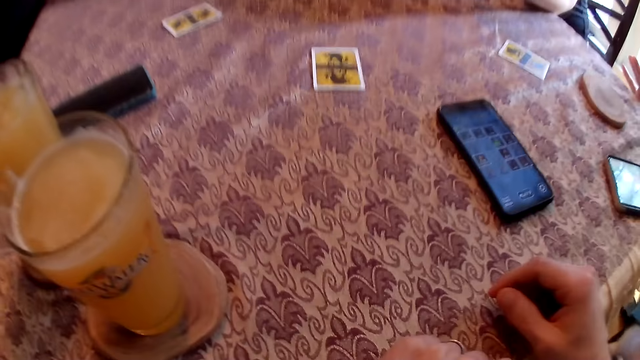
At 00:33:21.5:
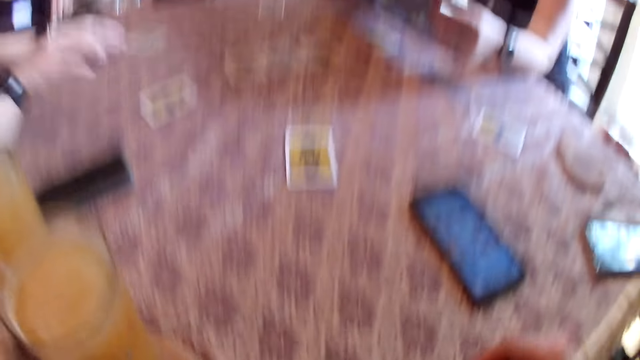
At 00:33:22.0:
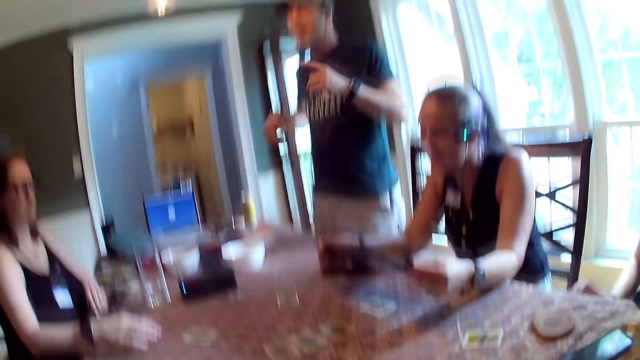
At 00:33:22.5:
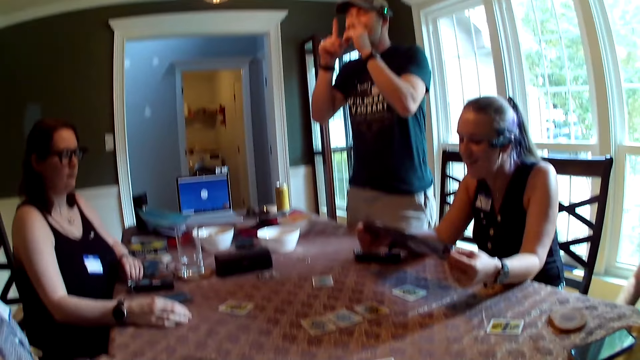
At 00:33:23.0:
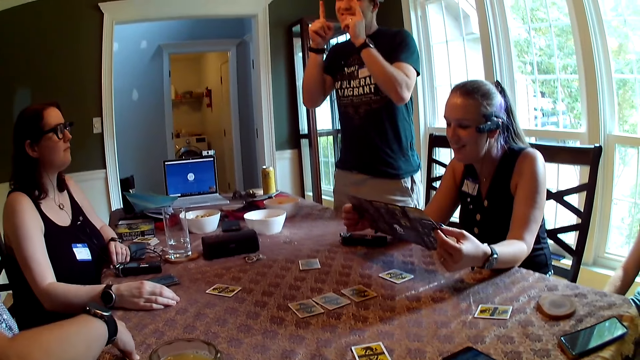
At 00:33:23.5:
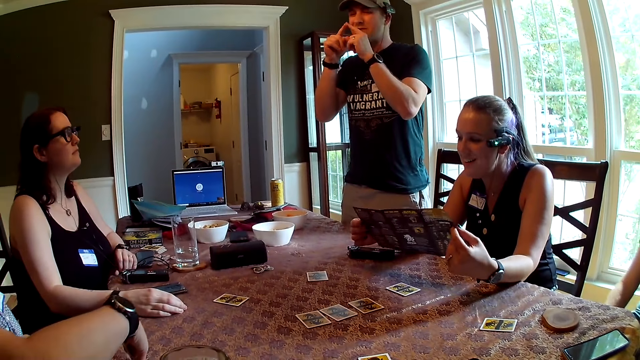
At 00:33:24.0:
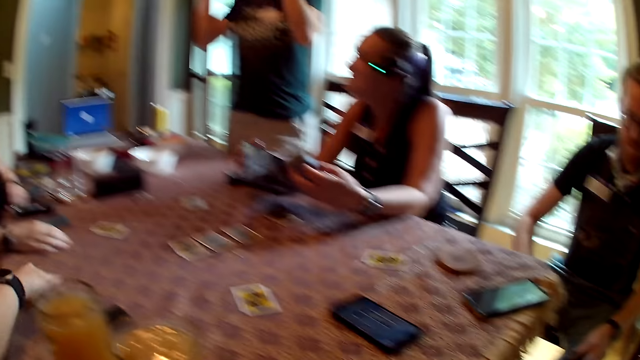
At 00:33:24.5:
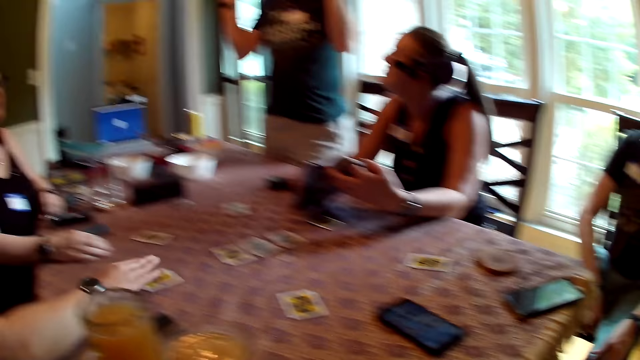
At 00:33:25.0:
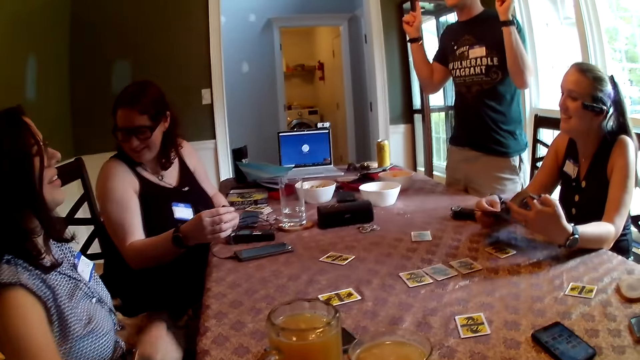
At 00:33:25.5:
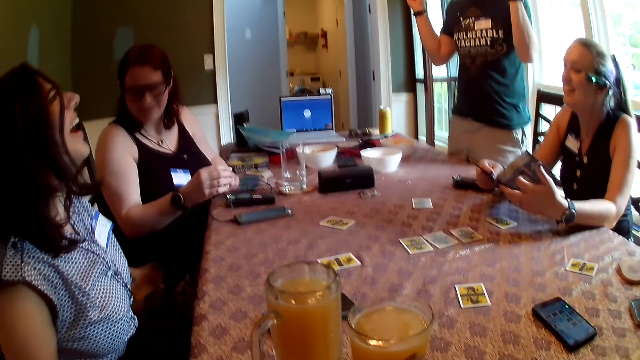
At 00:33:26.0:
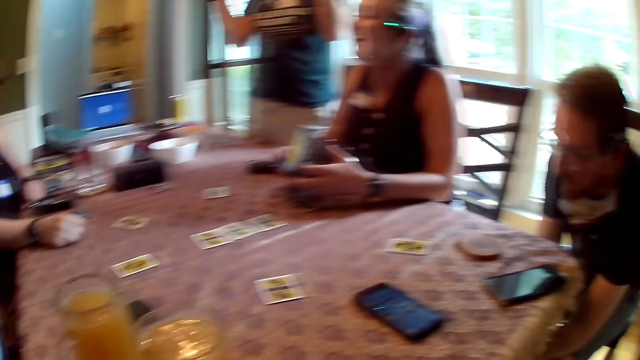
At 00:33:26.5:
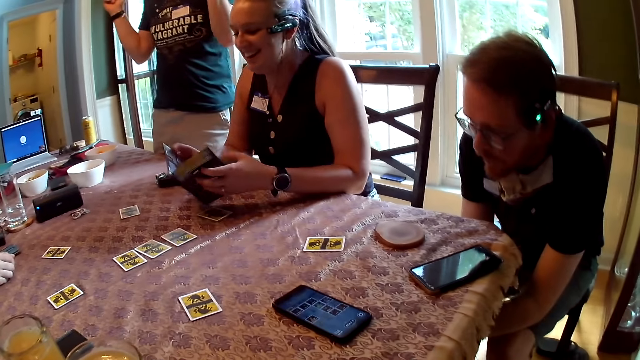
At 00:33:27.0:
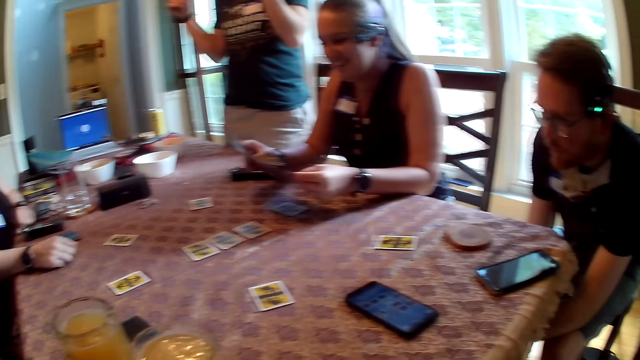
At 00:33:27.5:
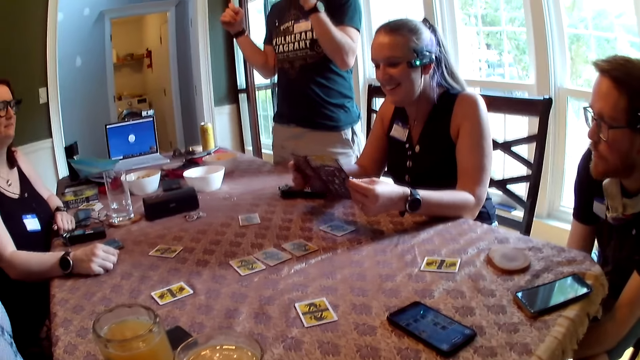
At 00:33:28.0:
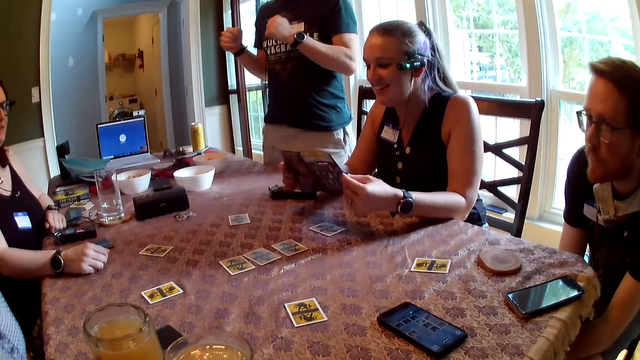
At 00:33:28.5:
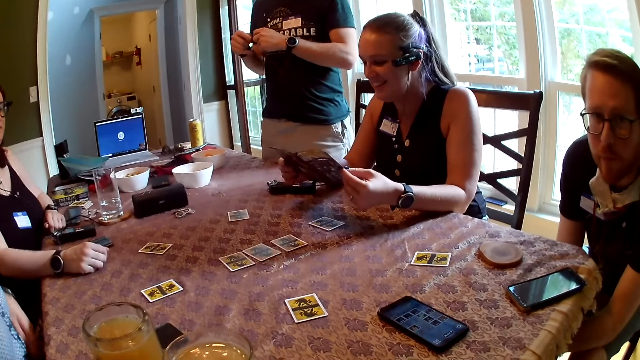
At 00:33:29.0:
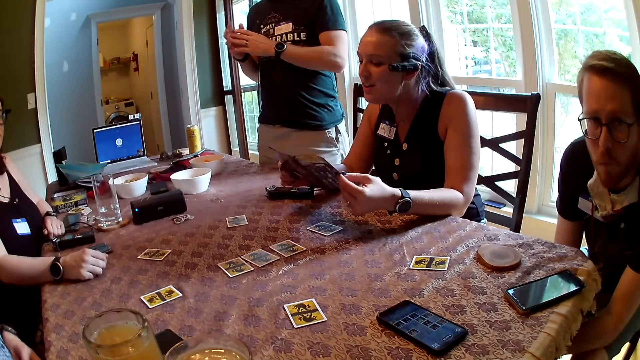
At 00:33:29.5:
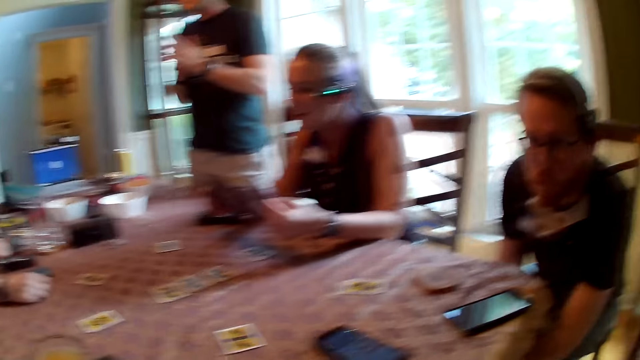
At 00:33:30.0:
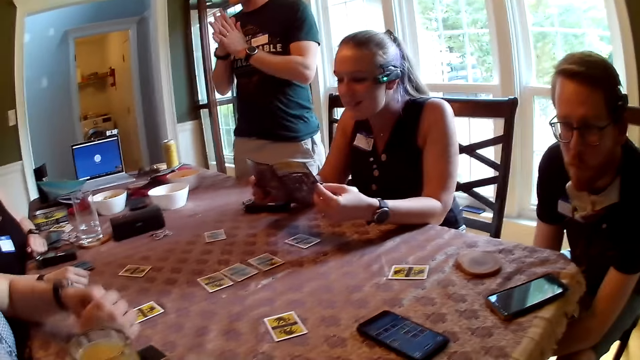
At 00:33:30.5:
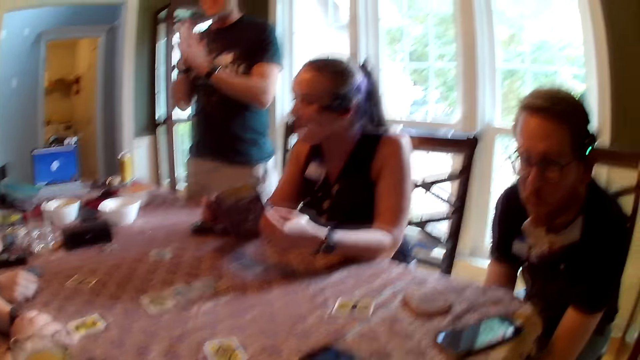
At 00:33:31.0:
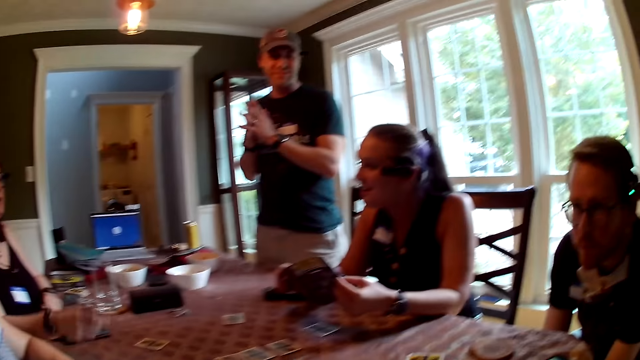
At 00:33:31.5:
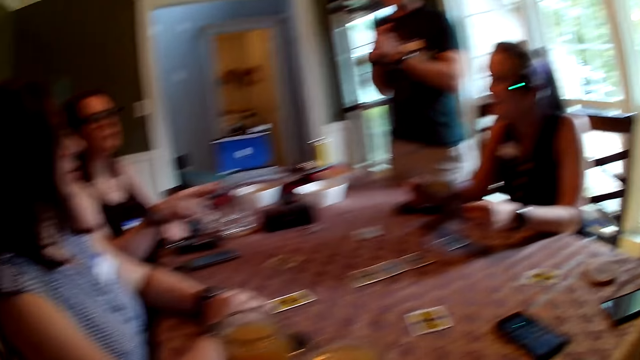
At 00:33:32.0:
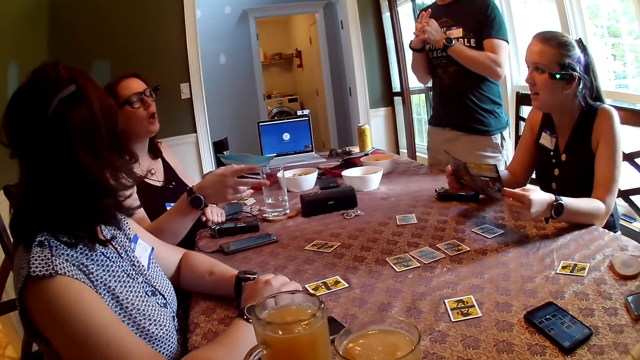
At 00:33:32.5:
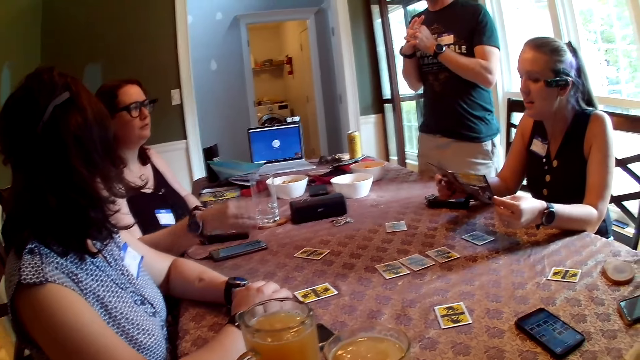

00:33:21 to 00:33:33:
The second woman places her right hand on a card on the table. The third woman places her right hand on the table. The second woman moves a card on the table with her right hand. The third woman removes her right hand from the table. The second woman removes her right hand from the card on the table. The third woman places her right hand on the table. The second woman places both hands on the table. The third woman removes her right hand from the table.

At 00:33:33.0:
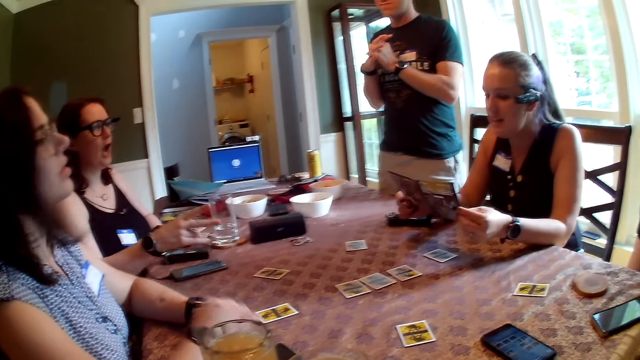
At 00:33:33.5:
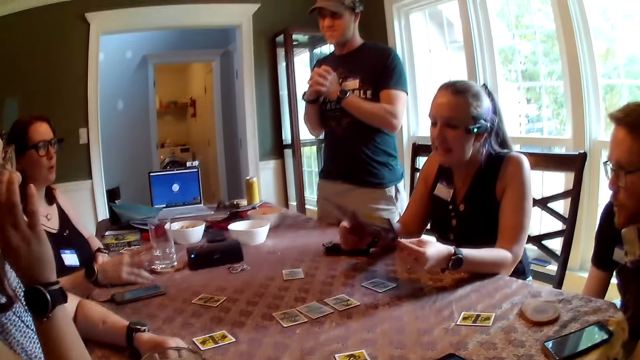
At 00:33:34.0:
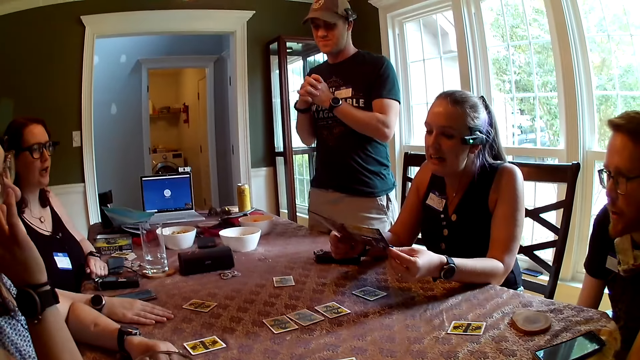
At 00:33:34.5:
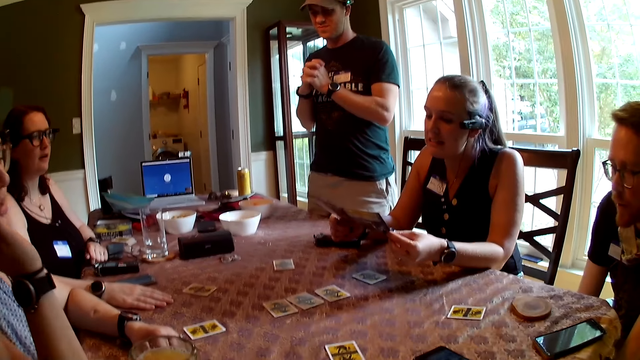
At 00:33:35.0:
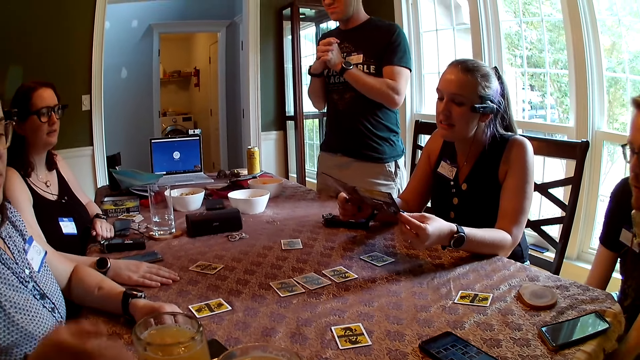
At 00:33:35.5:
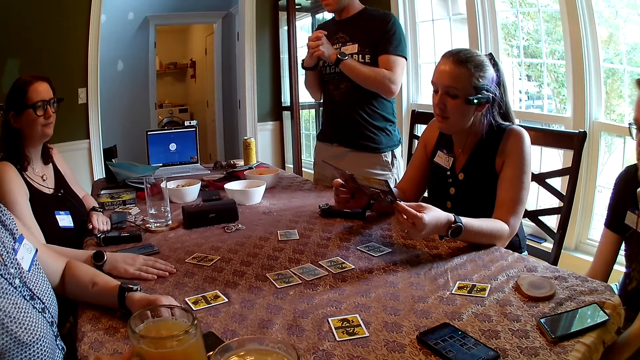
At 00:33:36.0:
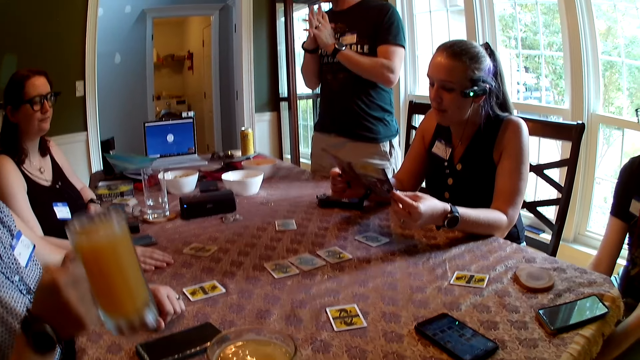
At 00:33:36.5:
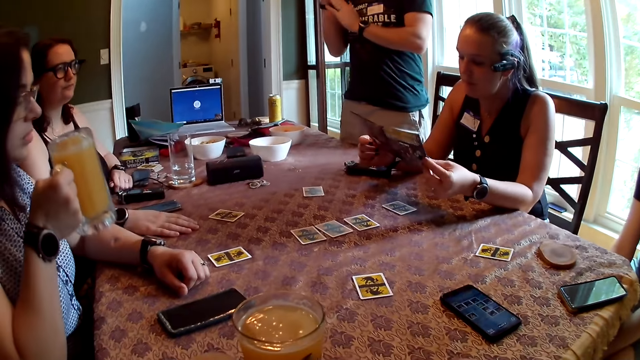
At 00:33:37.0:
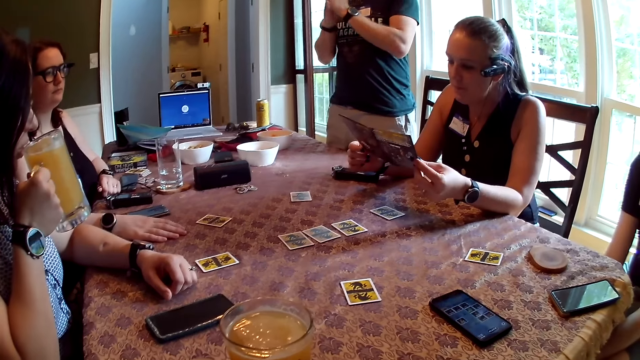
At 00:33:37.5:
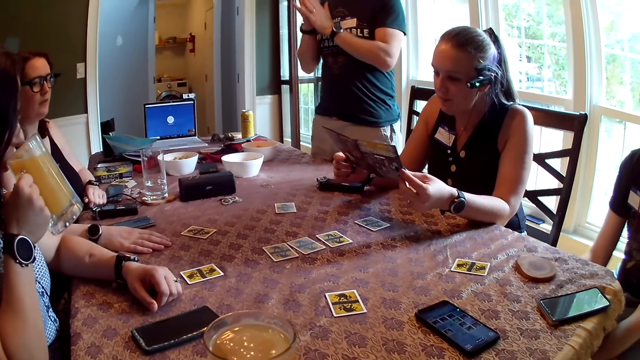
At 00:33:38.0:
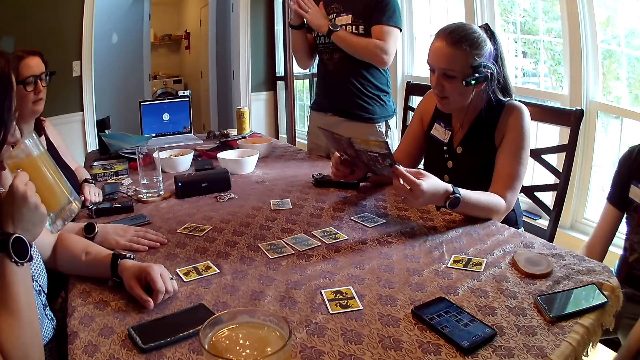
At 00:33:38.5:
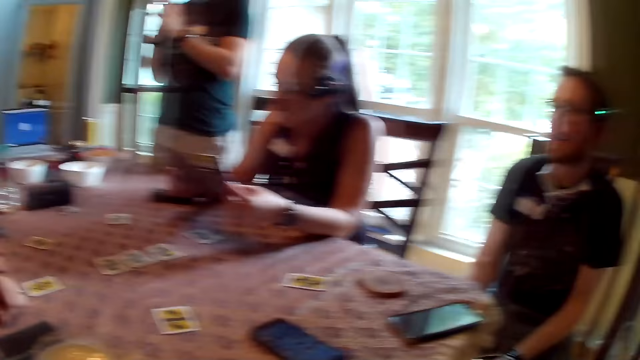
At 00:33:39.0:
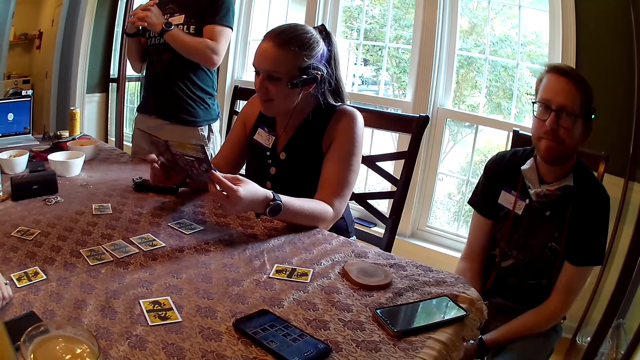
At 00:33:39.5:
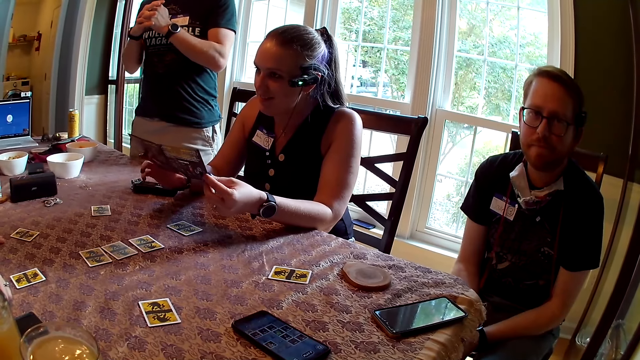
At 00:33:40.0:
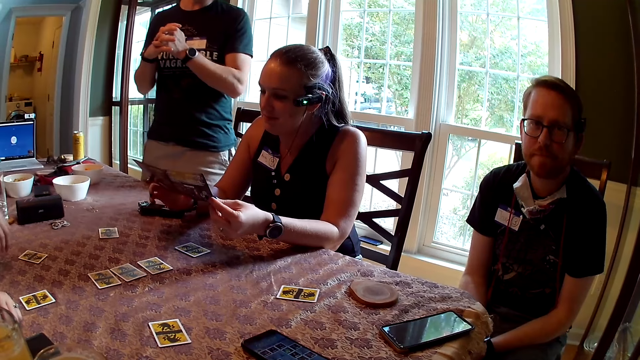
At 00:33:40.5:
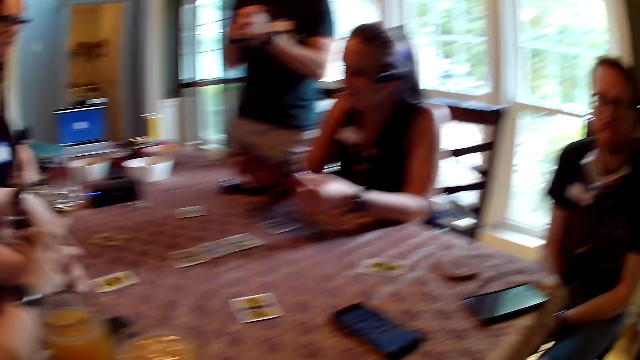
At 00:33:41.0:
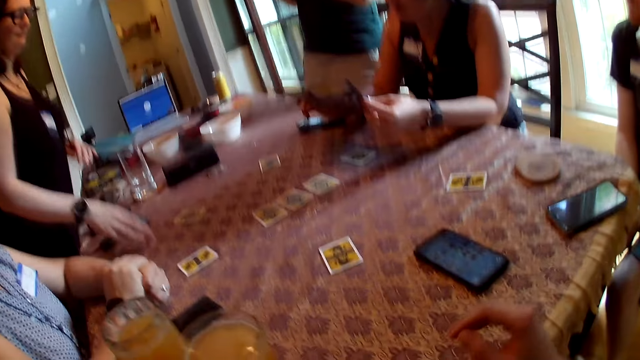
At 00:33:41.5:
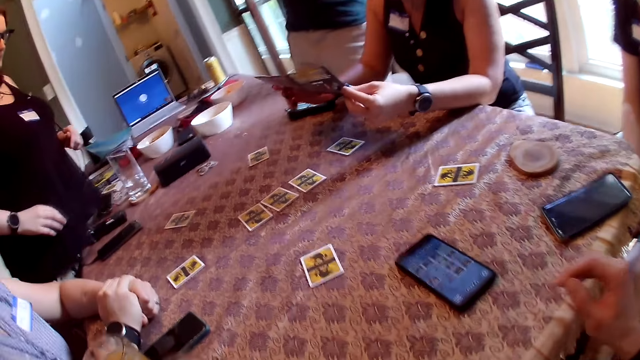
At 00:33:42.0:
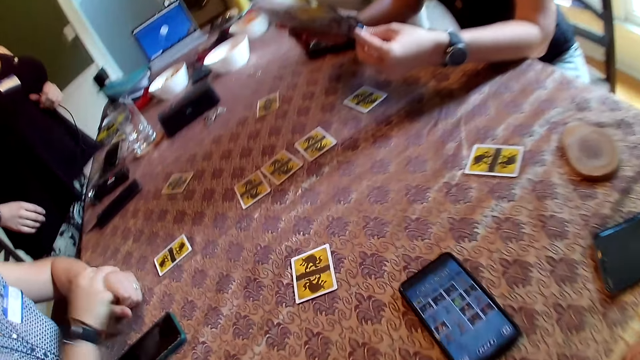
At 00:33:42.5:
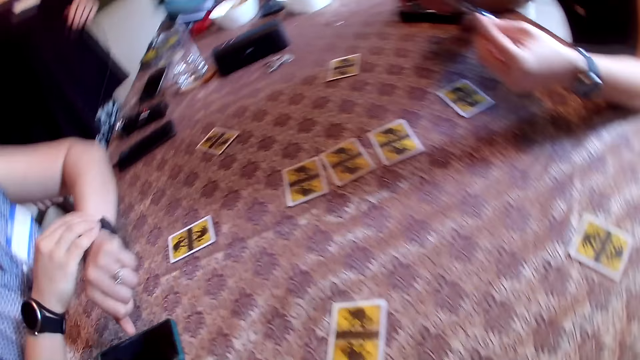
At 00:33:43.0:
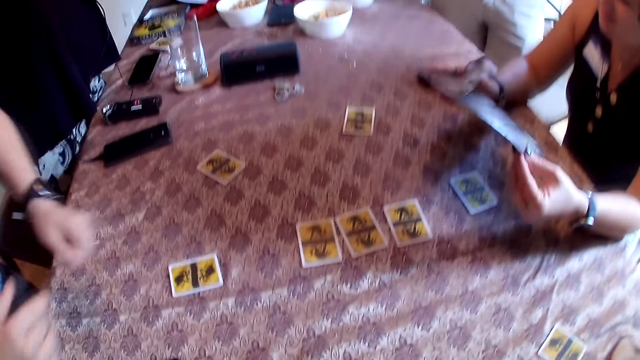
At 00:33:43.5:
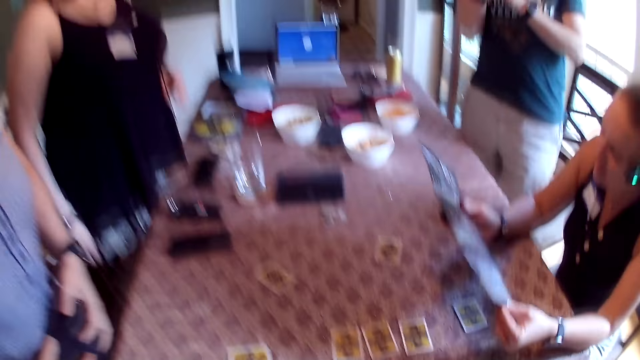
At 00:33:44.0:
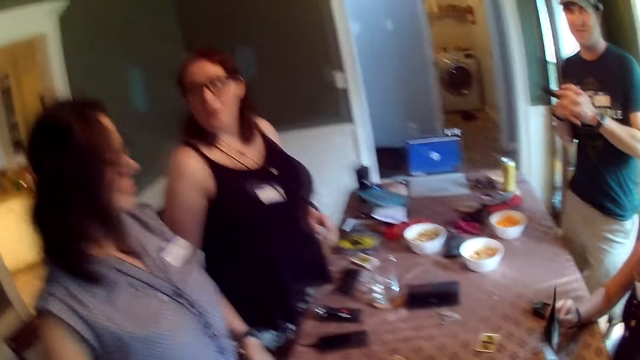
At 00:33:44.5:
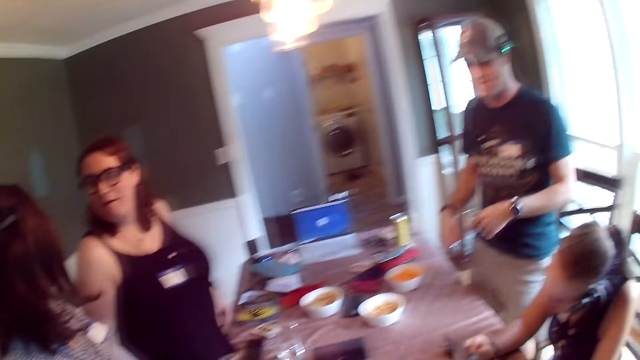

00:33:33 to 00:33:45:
The third woman places her right hand on the table. The second woman picks up a cup of juice from the table with her right hand and drinks from the cup of juice in her right hand. The camera wearer converses with the group of people at the table. The second woman places the cup of juice on the table with her right hand. The third woman stands up from the chair and removes her right hand from the table. The camera wearer stands up from the chair. The second woman removes both hands from the table and stands up from the chair.
